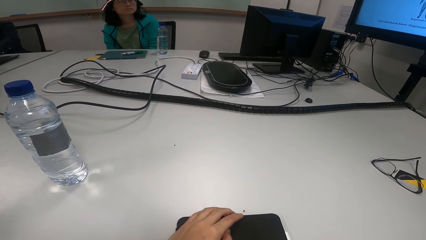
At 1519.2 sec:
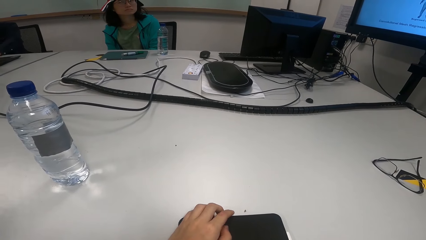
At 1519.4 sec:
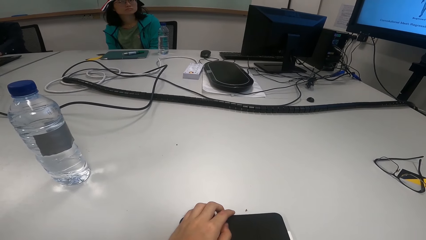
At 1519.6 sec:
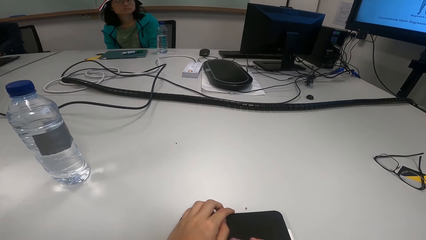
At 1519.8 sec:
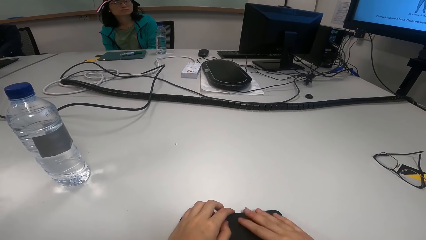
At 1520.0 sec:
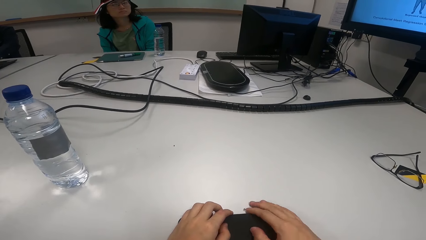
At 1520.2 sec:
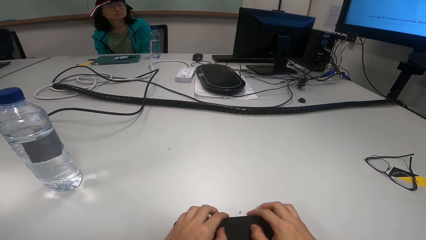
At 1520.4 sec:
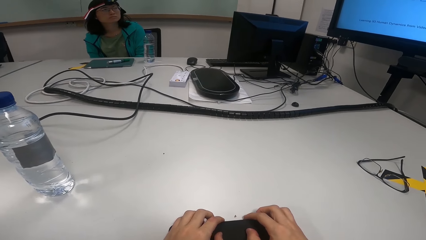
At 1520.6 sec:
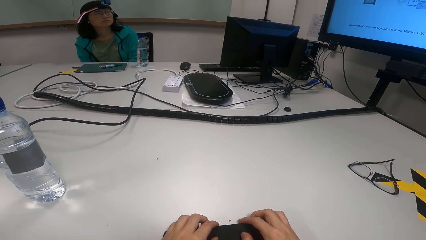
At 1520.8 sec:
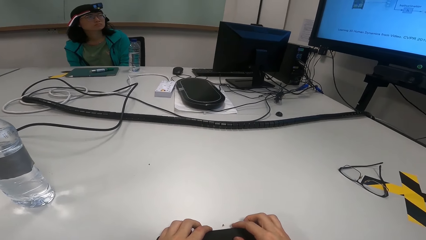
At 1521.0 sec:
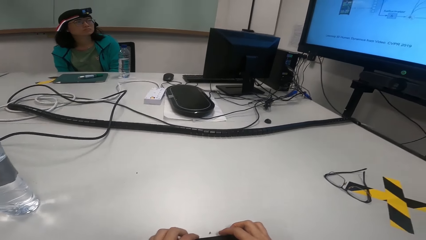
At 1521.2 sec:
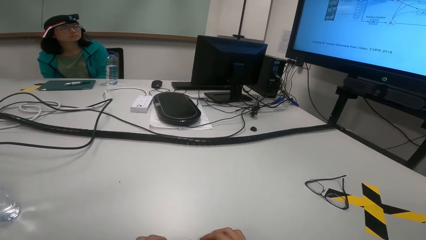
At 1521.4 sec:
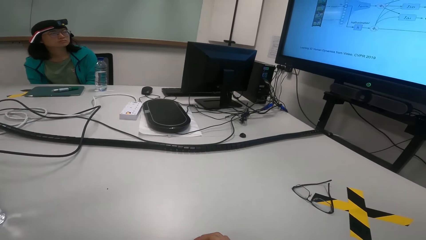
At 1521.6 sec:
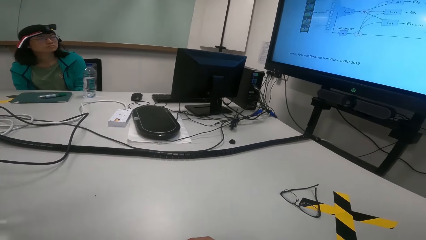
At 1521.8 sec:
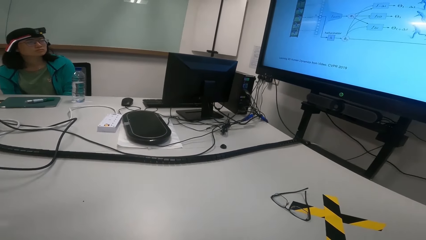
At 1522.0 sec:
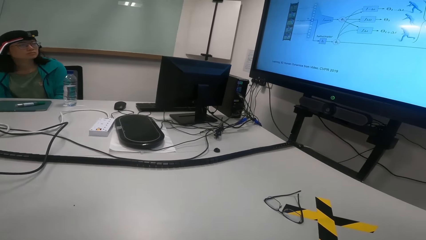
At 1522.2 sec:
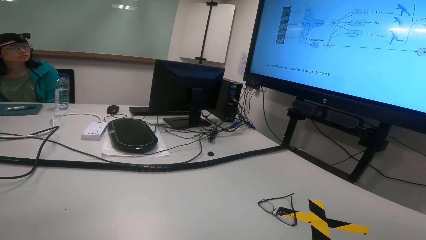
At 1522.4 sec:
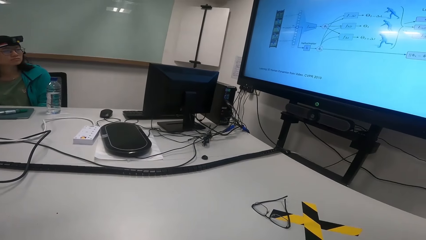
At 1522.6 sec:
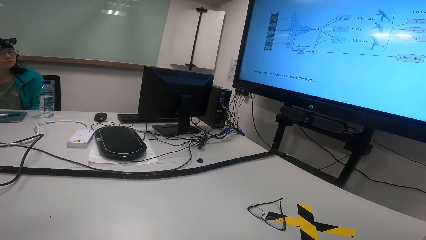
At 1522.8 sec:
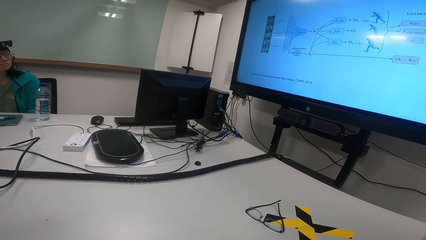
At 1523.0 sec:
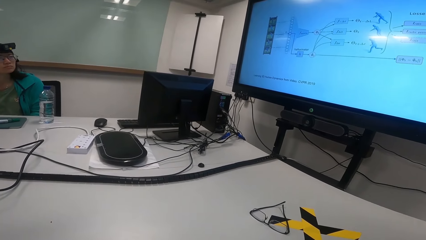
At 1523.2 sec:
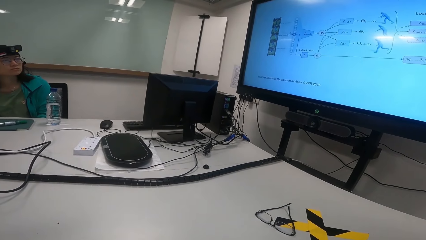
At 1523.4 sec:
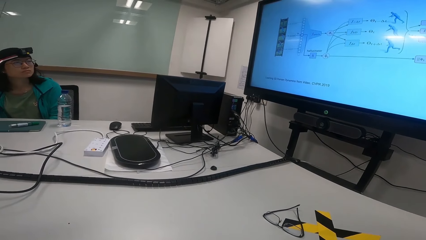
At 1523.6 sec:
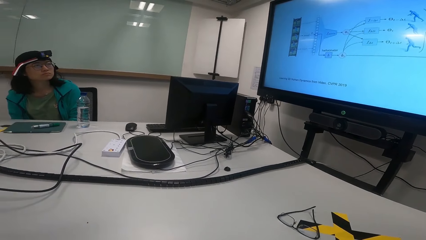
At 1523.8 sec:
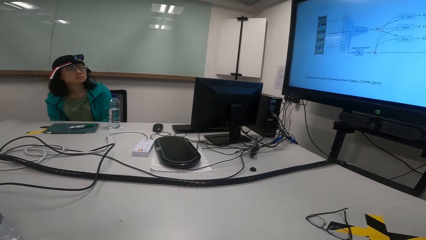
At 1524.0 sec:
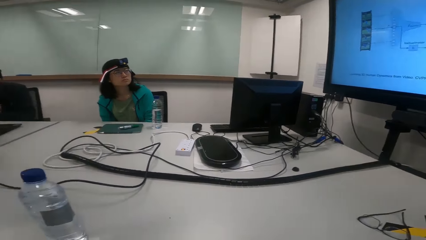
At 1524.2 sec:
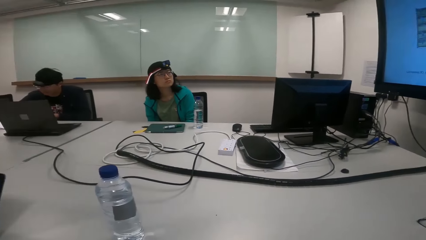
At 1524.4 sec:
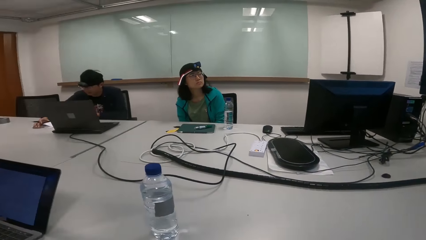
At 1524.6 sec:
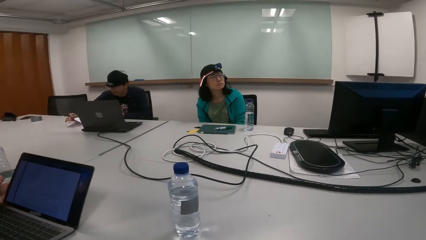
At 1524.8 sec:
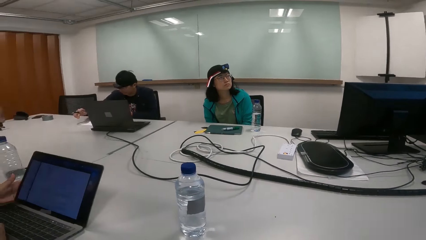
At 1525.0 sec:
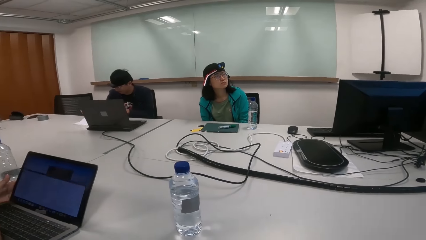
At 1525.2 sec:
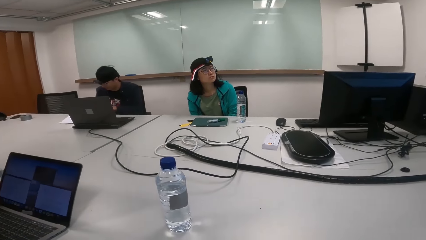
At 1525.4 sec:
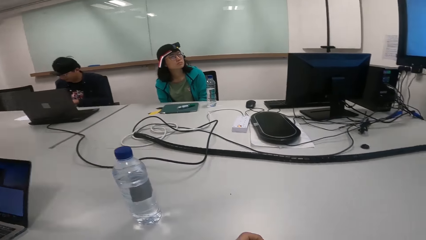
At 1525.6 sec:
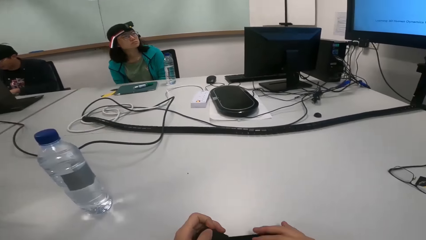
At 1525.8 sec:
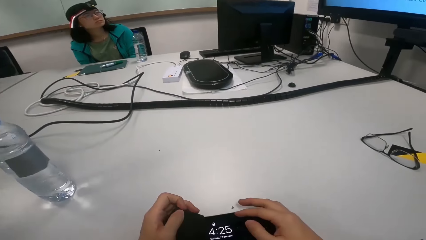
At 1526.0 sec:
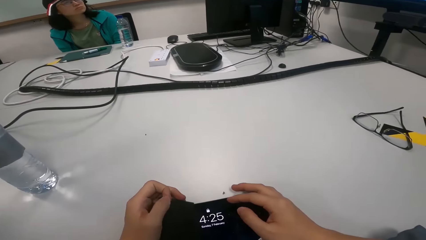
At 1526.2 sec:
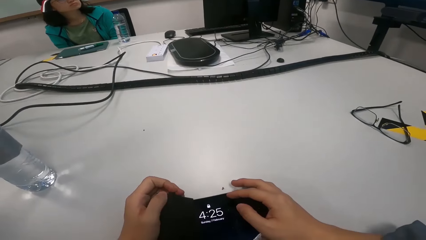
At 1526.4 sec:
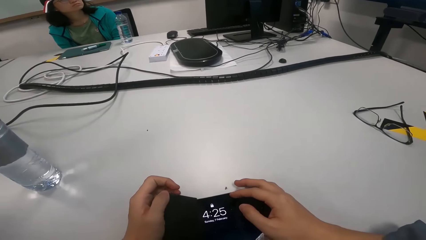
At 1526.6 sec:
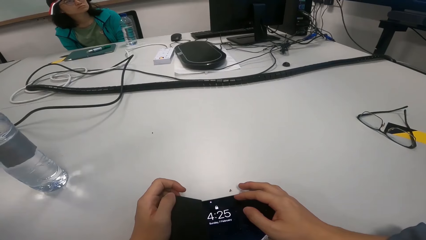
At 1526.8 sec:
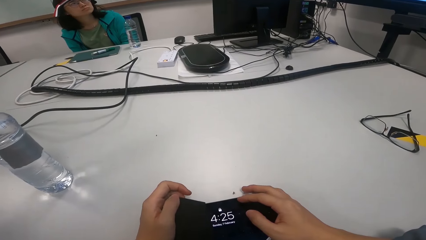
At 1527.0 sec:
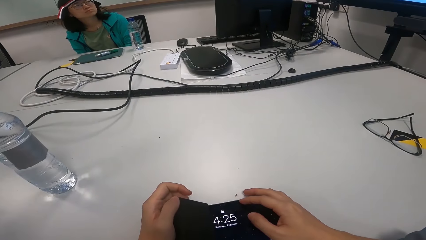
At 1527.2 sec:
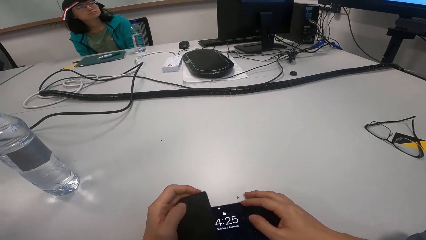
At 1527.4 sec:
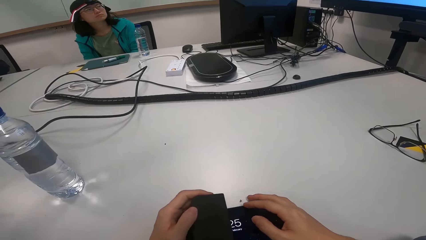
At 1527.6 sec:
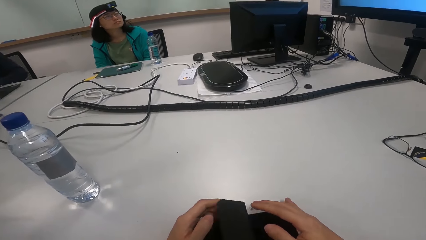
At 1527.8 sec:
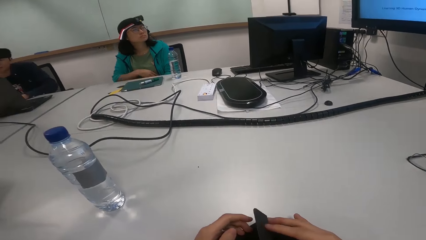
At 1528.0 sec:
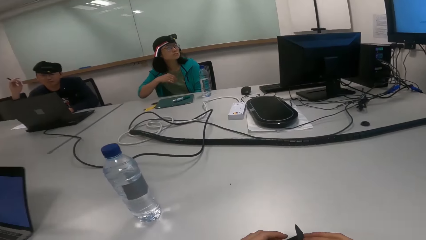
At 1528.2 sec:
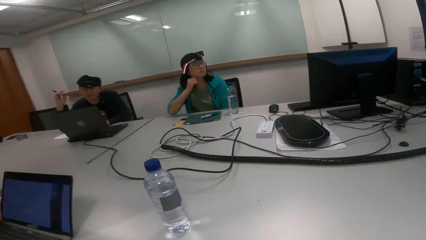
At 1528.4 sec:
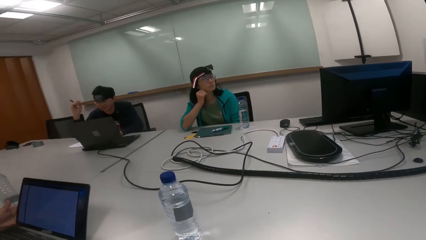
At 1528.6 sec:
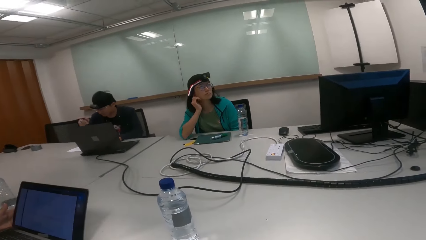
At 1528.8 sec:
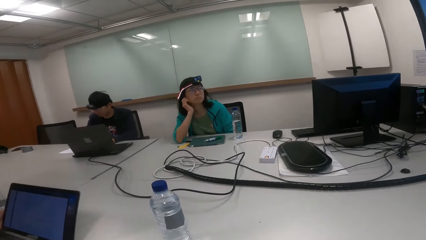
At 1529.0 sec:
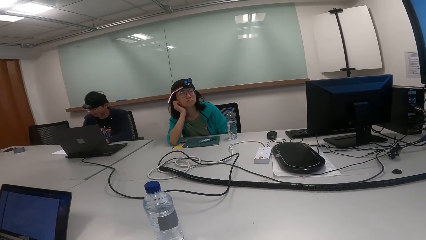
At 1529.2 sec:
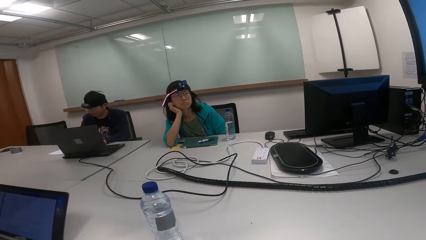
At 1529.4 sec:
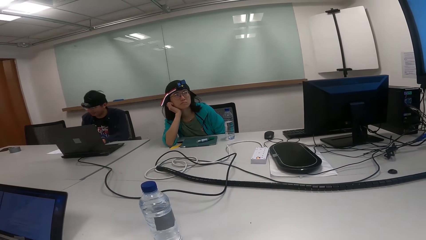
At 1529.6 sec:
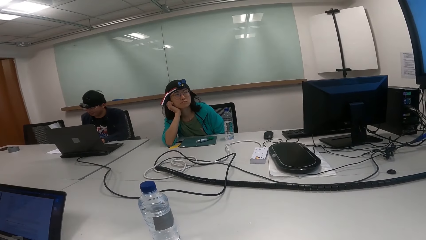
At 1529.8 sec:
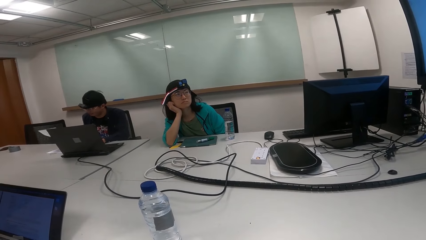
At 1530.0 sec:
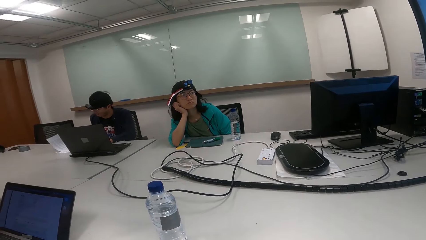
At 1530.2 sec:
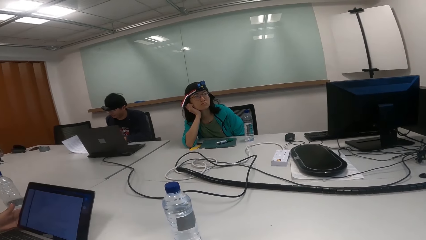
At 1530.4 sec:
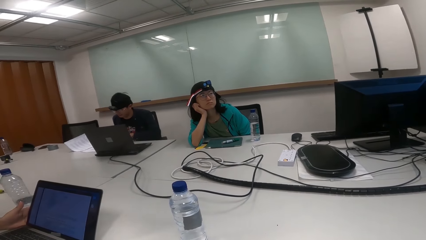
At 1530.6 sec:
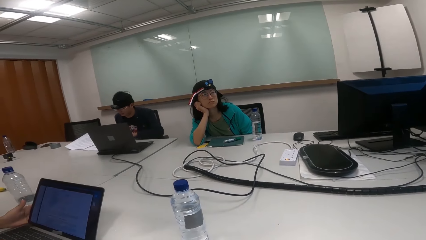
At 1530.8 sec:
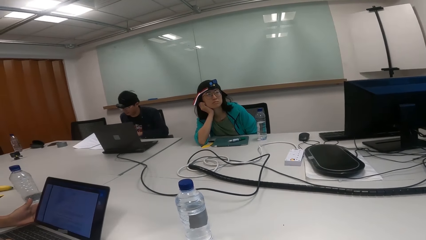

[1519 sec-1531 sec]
The camera wearer opens the tablet.

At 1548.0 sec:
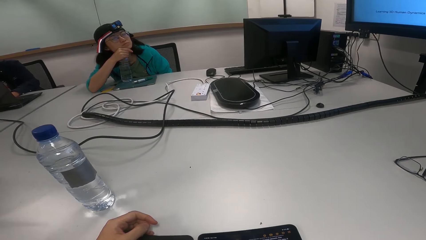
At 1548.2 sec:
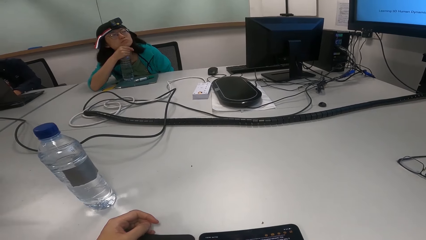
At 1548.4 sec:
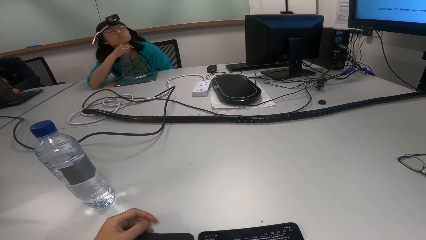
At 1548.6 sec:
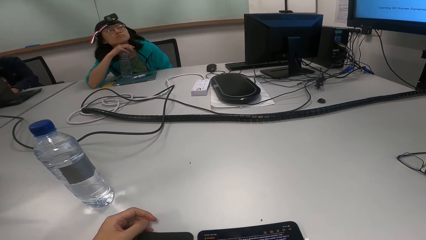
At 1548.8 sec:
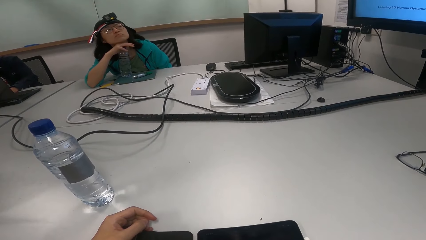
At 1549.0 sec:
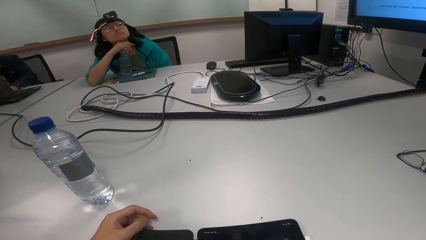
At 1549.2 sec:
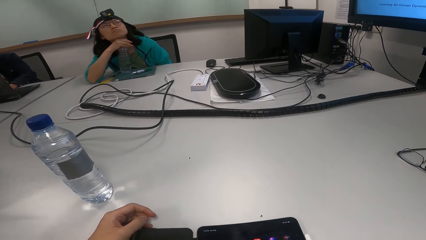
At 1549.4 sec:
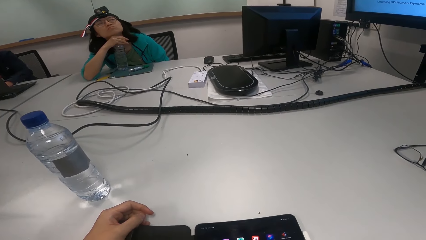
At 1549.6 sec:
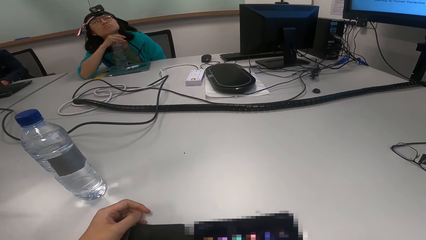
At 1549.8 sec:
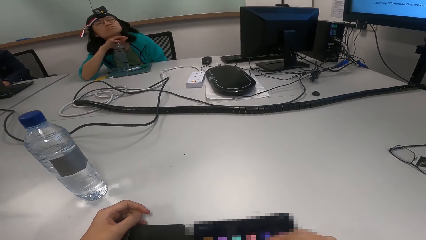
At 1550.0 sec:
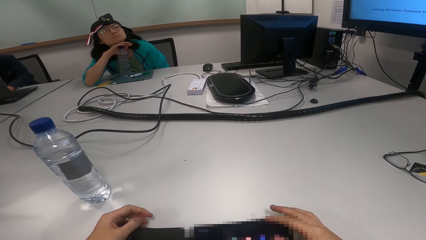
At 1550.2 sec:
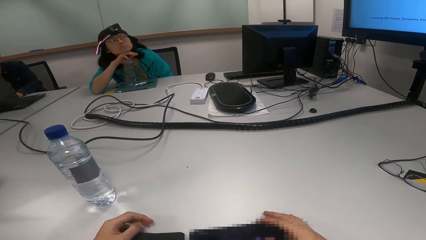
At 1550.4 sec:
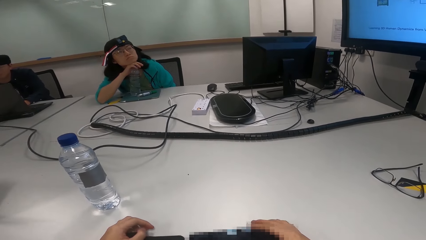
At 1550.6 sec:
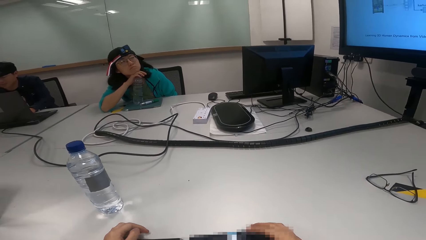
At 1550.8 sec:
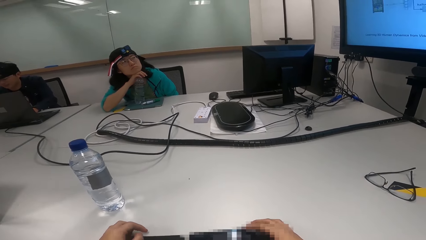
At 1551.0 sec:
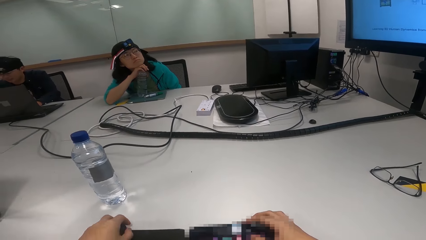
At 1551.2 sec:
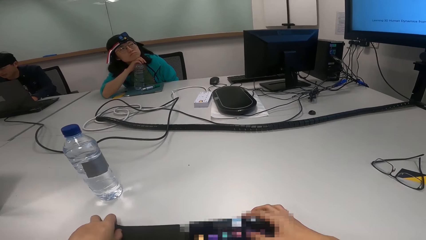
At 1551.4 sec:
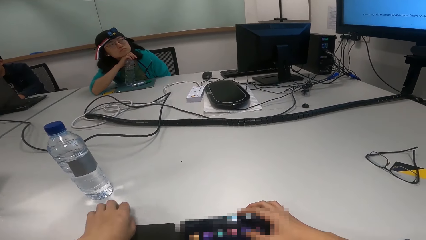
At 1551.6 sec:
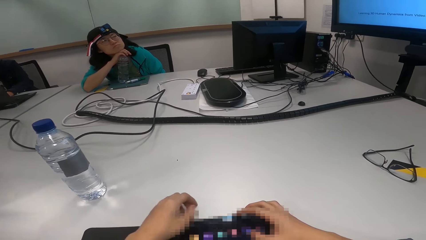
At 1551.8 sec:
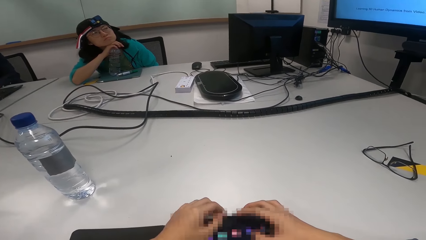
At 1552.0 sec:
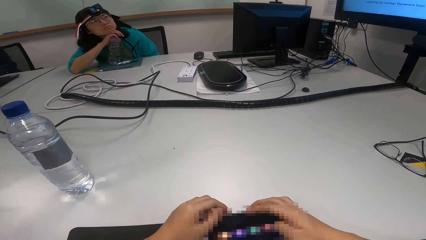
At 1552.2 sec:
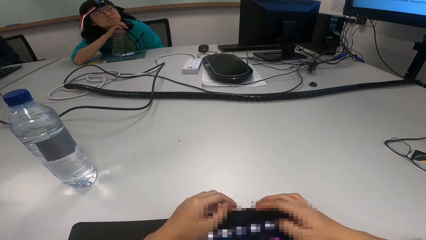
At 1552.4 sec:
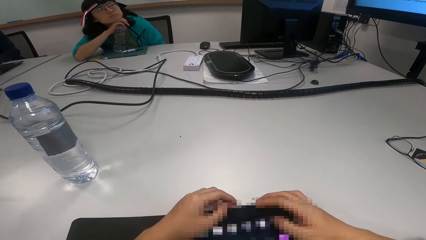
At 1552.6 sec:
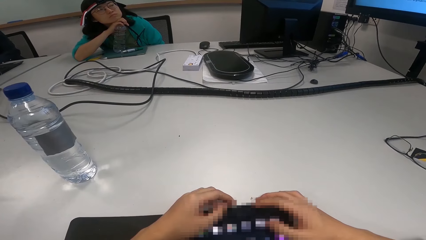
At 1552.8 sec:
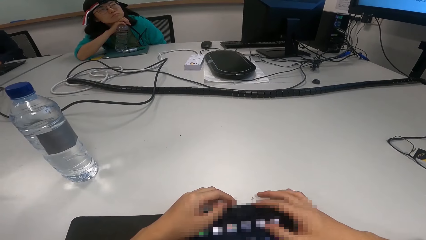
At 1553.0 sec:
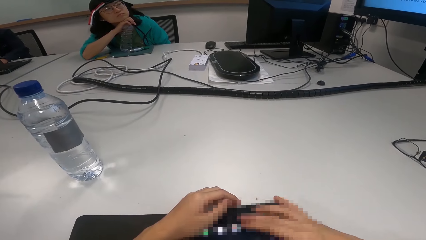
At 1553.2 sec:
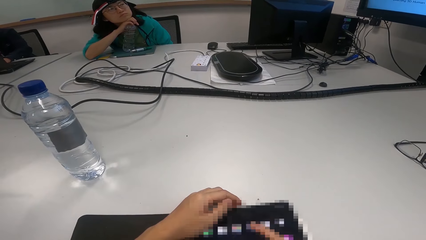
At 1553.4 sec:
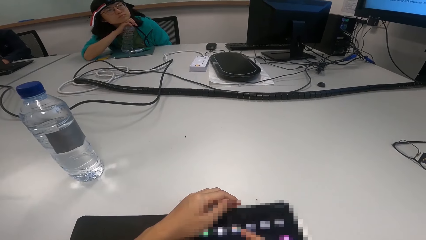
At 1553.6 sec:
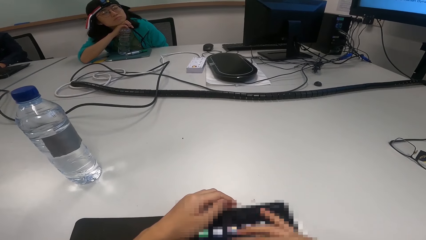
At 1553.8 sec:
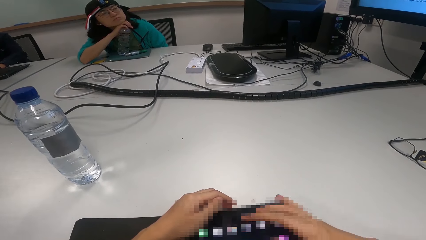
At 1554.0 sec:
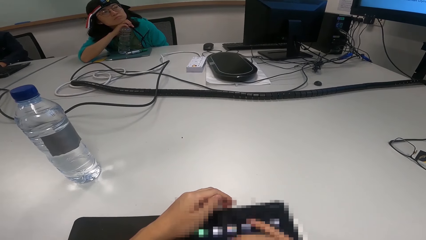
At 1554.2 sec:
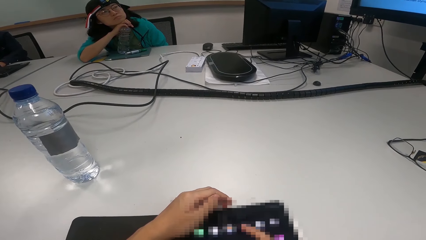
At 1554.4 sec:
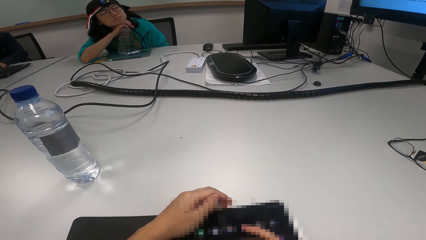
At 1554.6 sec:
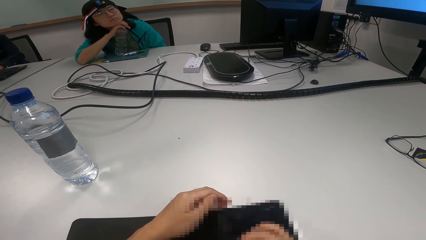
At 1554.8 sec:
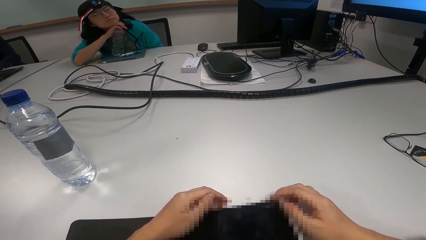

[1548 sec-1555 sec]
The camera wearer operates the tablet.
